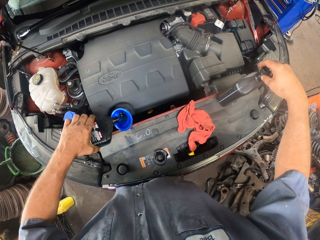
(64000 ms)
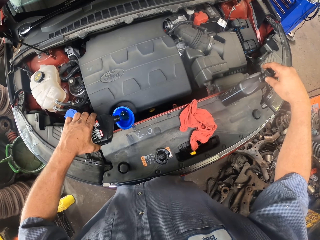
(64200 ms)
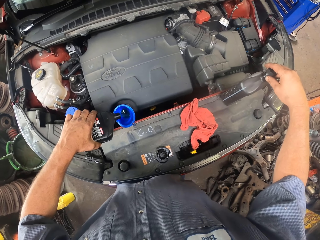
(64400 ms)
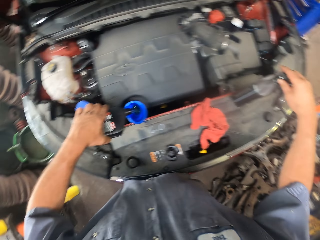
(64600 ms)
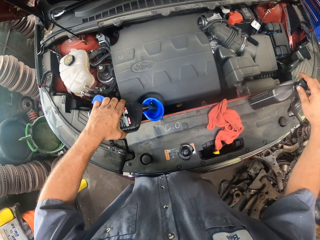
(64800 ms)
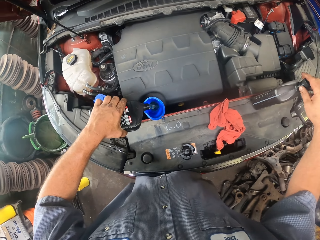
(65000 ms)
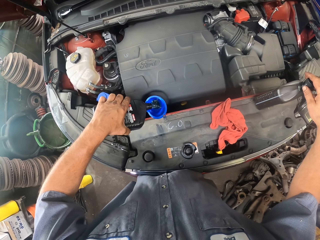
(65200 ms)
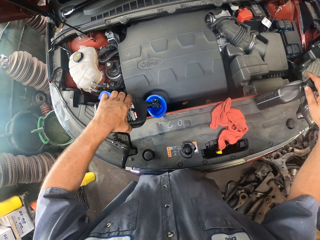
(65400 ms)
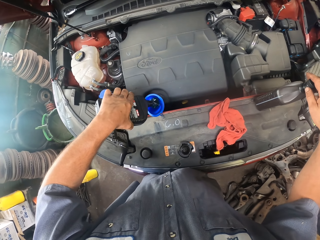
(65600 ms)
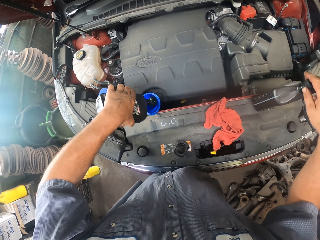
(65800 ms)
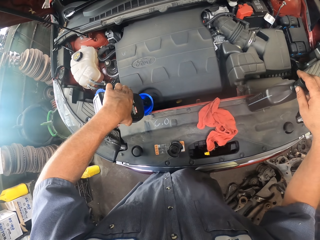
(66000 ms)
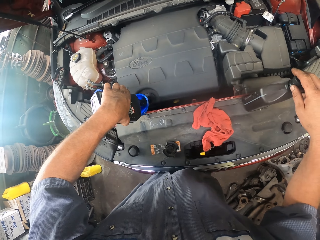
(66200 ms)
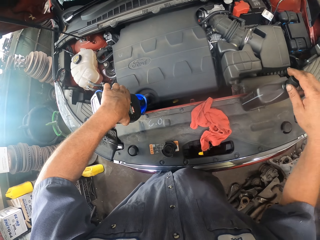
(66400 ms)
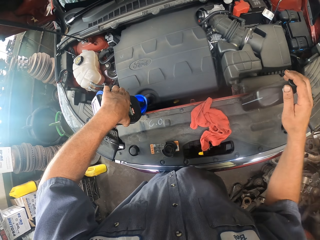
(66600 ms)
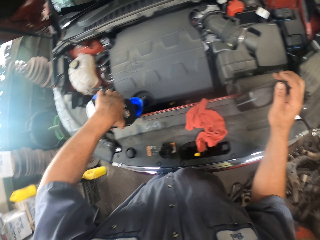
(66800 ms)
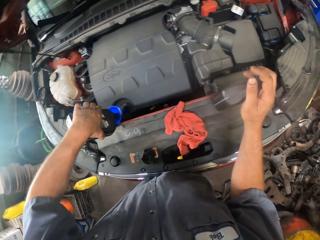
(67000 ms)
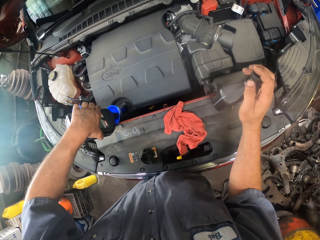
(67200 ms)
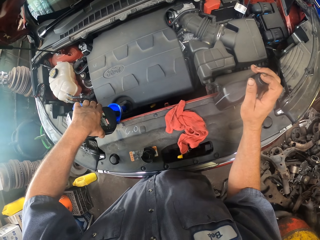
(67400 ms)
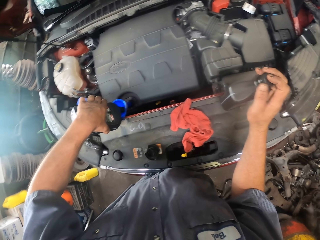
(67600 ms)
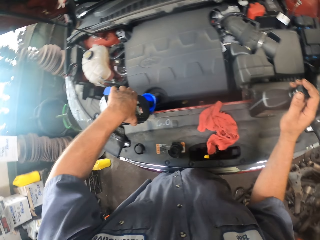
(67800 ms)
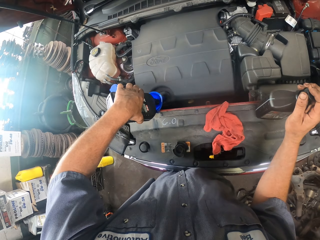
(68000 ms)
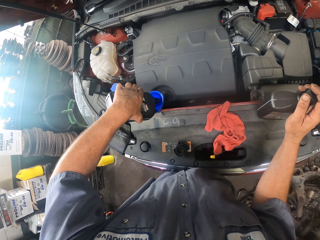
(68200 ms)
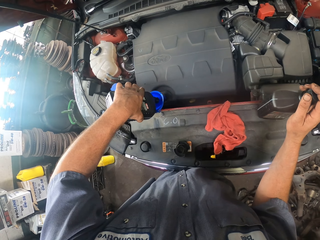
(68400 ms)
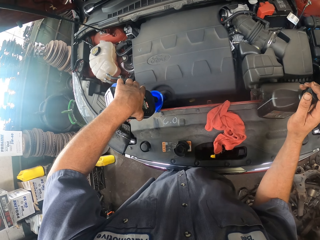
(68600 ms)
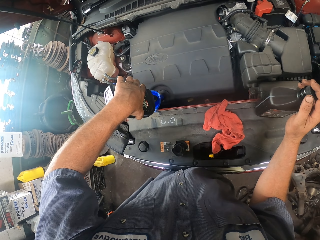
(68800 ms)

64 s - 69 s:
The camera wearer closes the bottle.

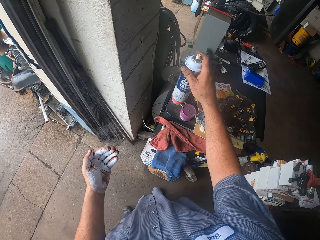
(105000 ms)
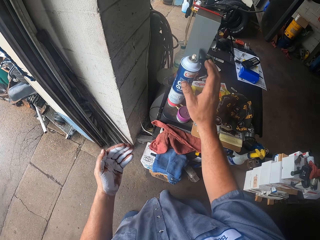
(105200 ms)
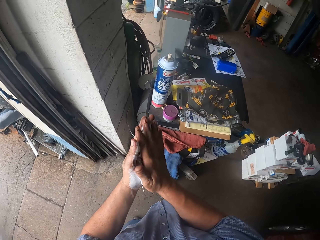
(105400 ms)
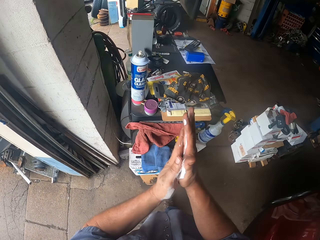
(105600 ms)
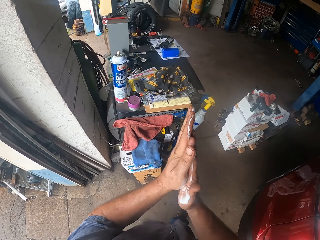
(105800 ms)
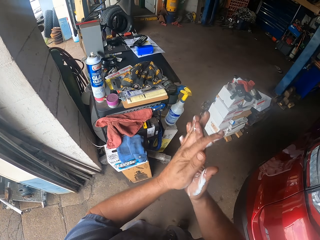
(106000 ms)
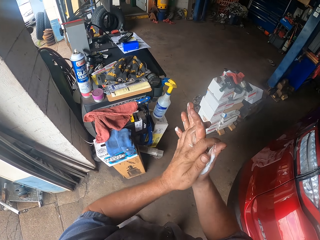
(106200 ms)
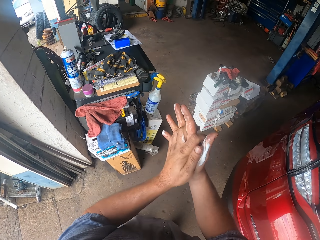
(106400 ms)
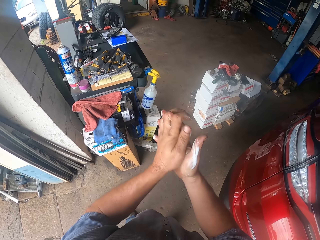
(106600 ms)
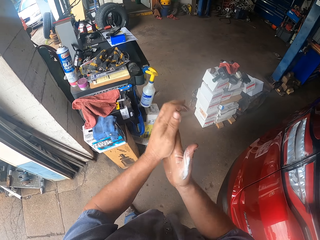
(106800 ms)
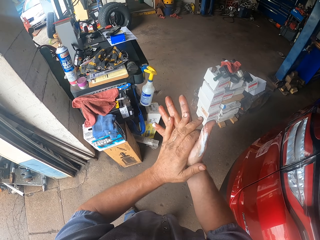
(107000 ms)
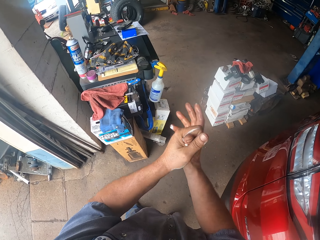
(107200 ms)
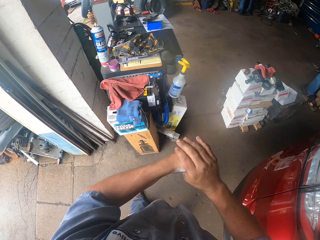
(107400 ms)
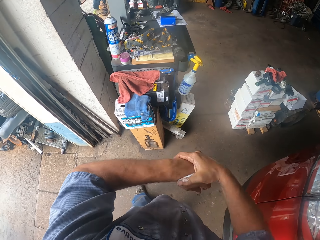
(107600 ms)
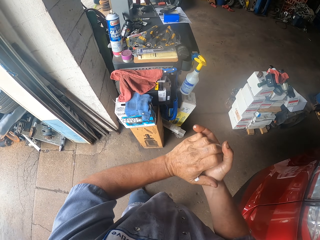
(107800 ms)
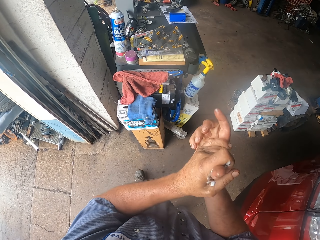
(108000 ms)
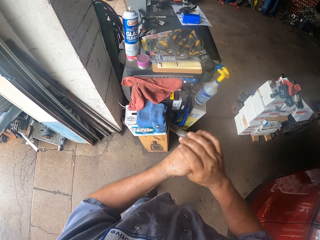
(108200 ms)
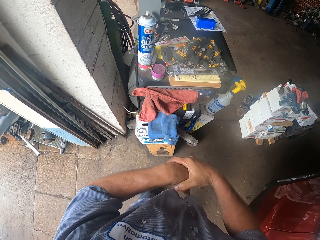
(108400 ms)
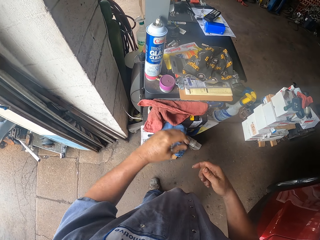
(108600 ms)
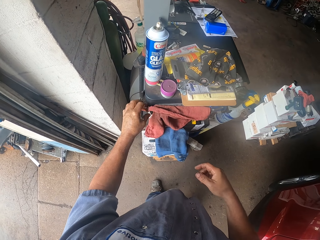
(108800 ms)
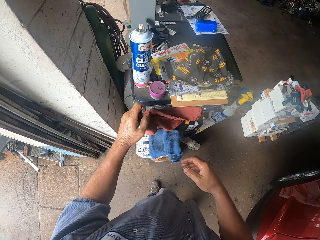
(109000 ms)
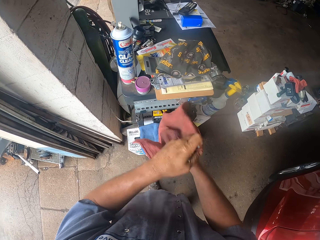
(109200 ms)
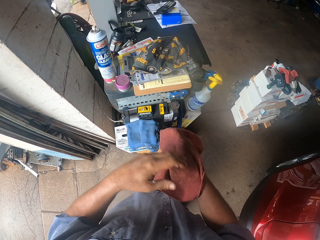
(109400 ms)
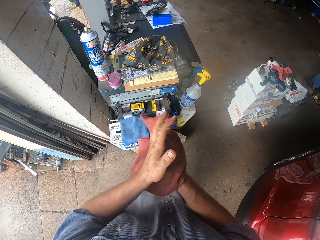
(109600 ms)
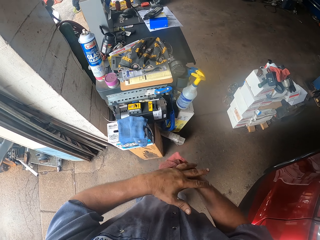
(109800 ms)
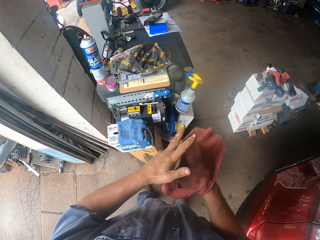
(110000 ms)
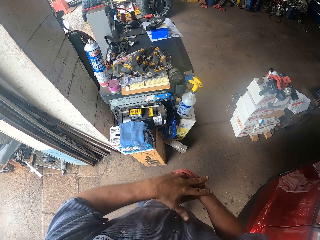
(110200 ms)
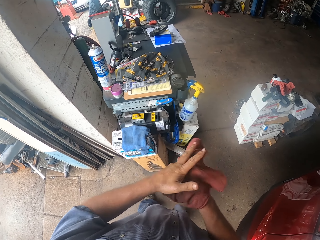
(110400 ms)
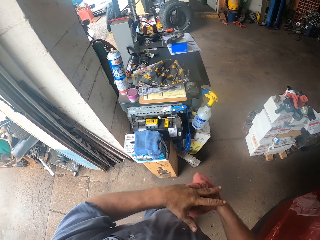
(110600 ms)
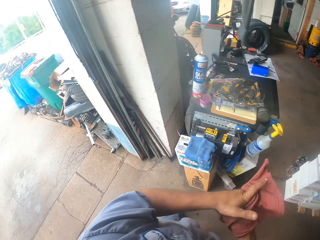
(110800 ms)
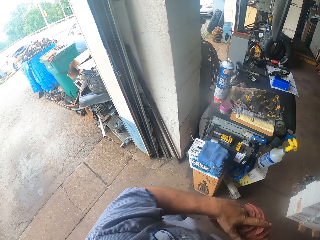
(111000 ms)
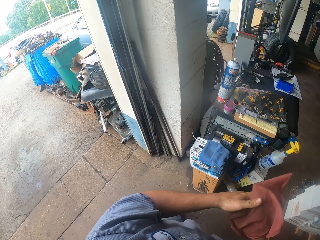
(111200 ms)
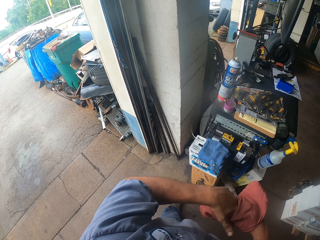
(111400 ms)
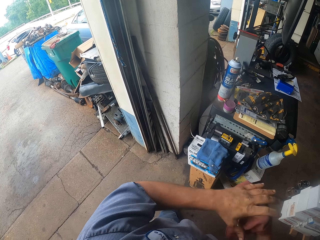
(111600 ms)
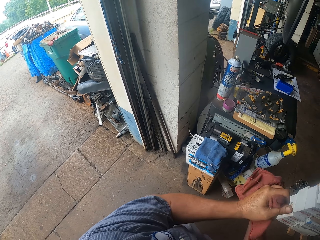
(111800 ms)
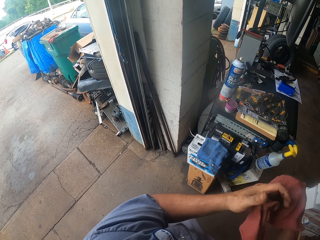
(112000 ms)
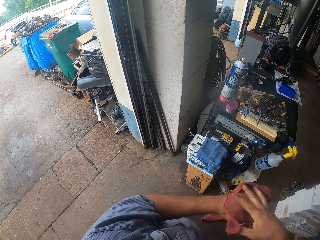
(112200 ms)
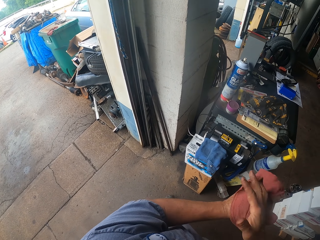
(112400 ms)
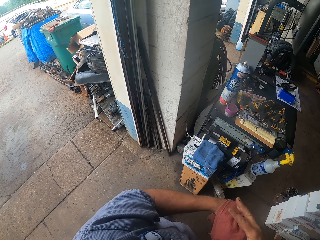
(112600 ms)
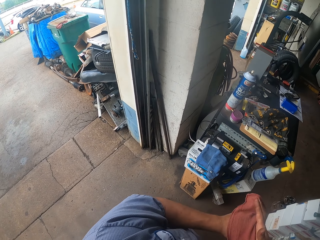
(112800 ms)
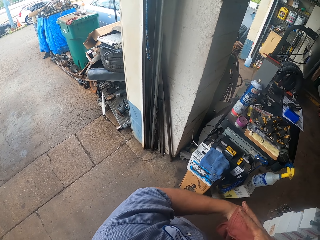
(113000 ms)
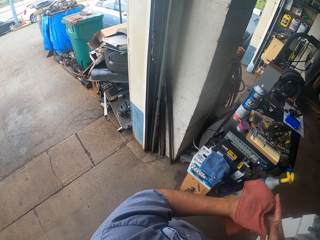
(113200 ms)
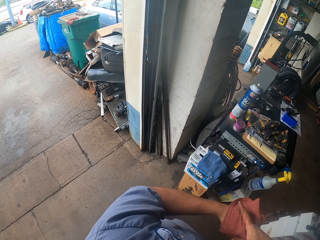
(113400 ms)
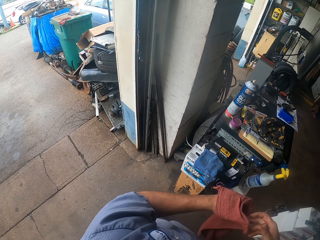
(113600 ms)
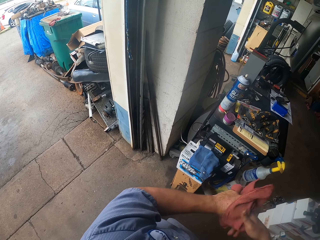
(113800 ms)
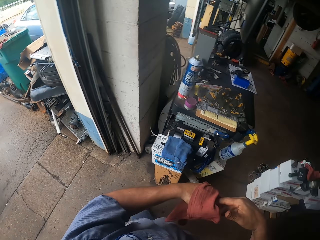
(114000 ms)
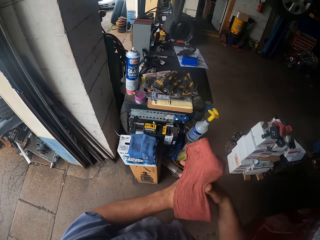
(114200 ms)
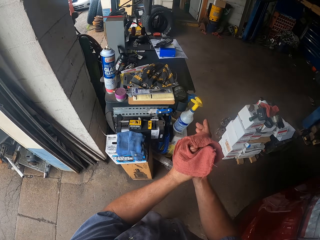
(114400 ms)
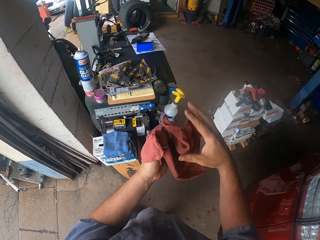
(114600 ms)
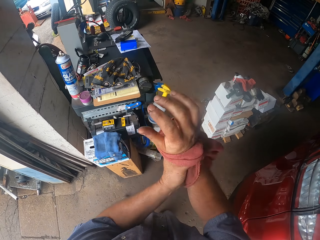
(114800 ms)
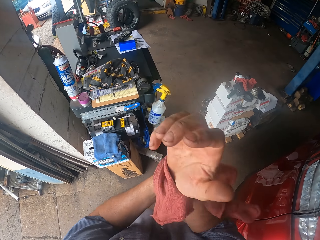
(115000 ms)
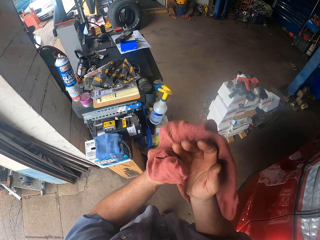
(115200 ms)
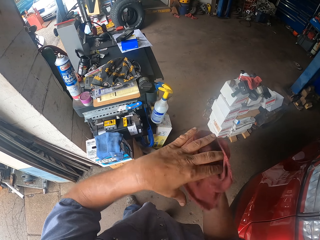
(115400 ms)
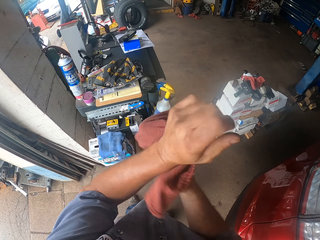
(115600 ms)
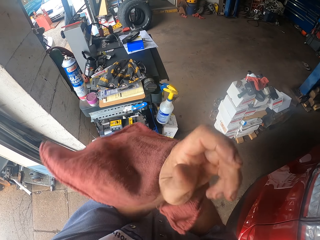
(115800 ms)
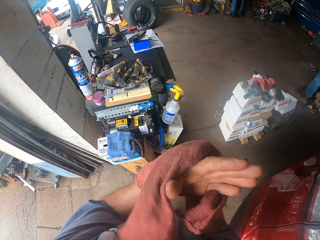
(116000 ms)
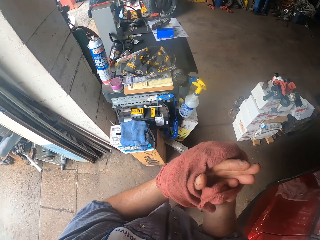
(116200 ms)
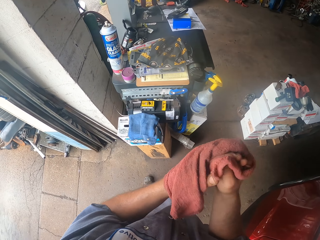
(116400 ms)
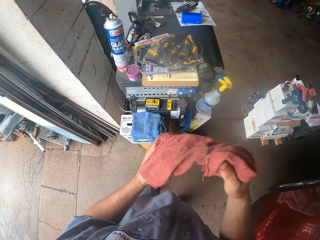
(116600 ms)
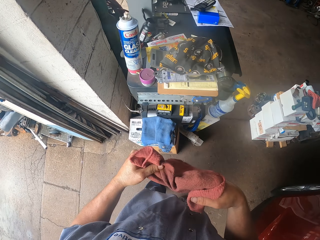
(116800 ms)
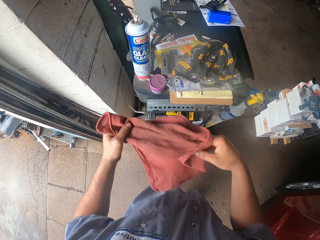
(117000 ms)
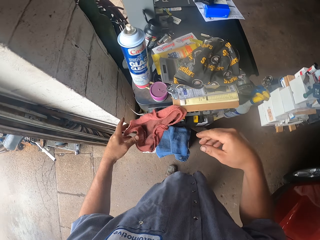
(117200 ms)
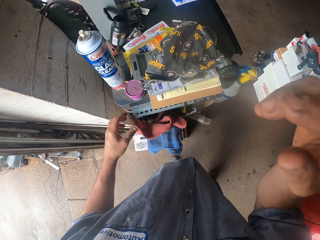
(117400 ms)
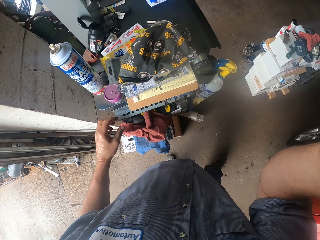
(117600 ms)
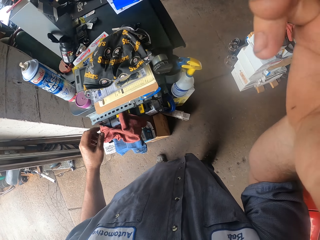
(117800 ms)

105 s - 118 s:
The camera wearer places the spray on a board. He claps his hands. He rubs the spray on the hands. He picks up a piece of cloth. He wipes his hands with the cloth. He drops the cloth.
